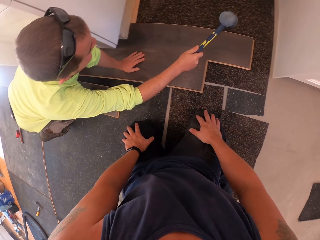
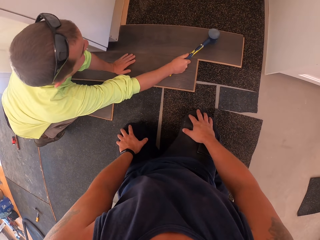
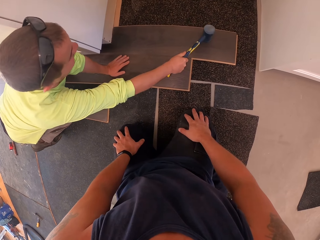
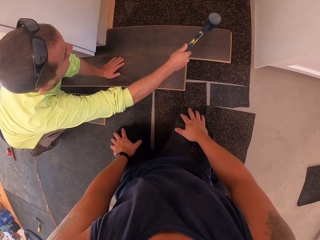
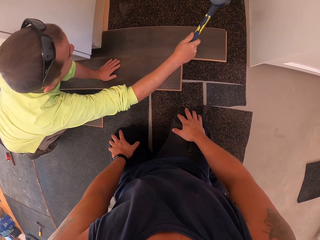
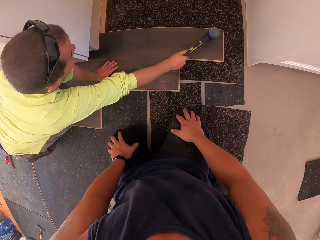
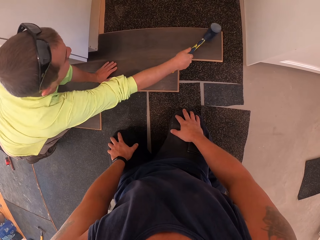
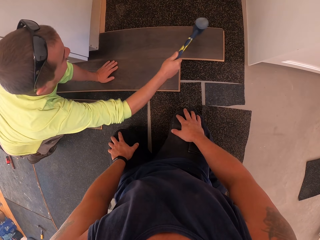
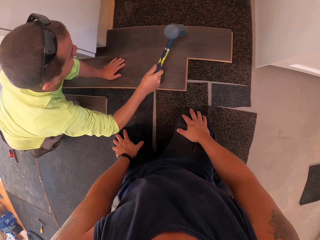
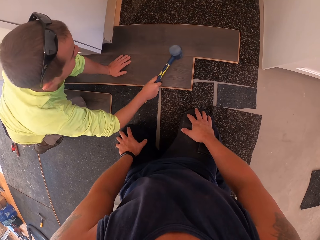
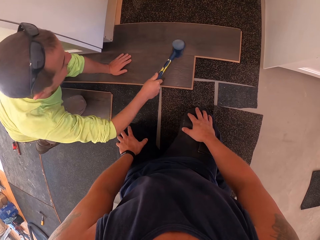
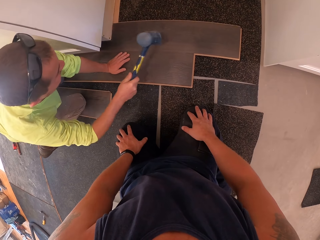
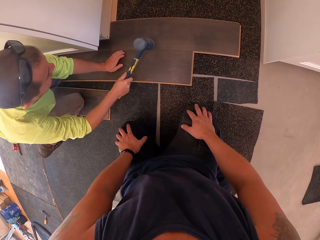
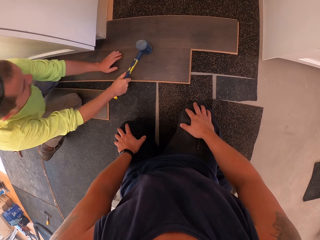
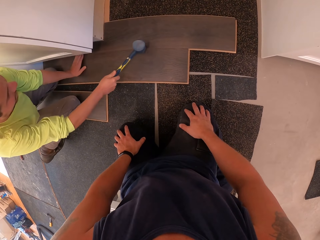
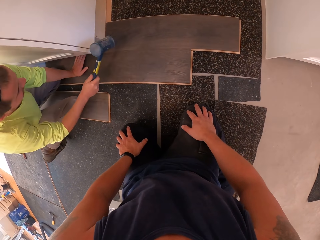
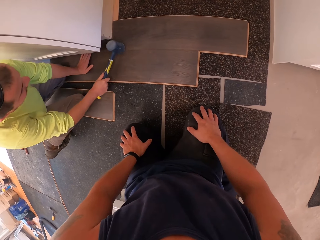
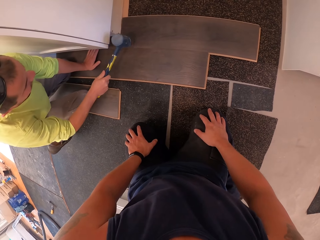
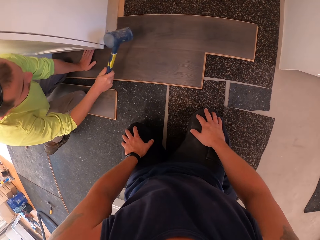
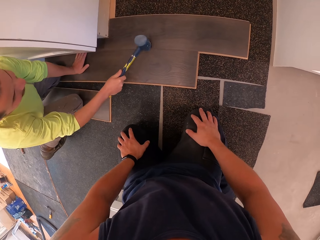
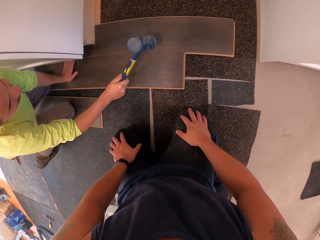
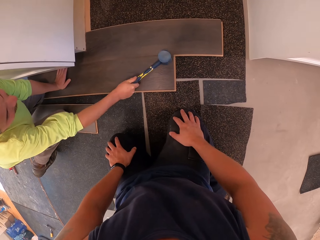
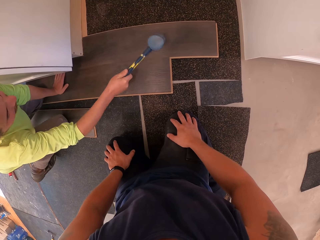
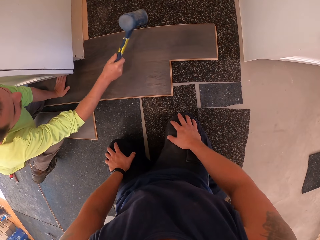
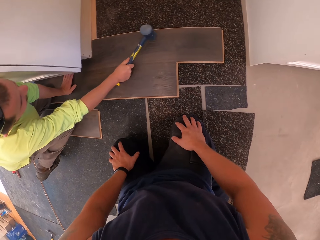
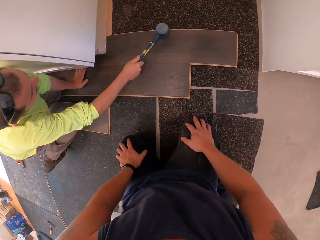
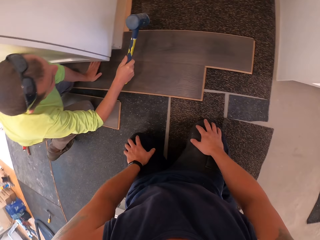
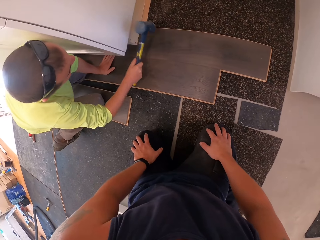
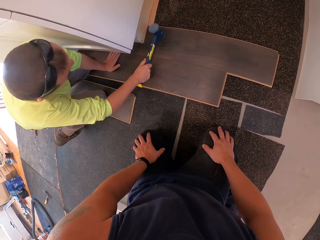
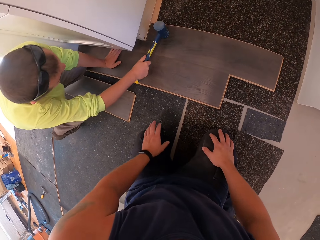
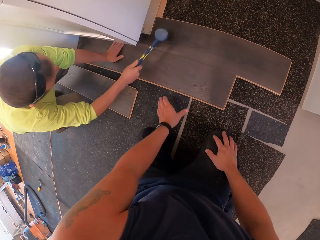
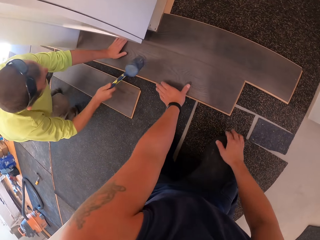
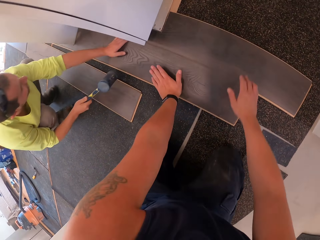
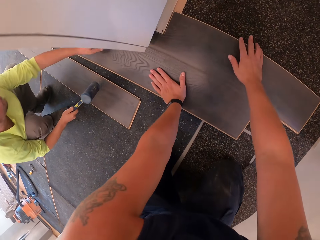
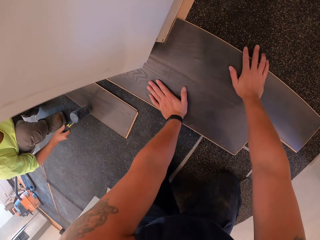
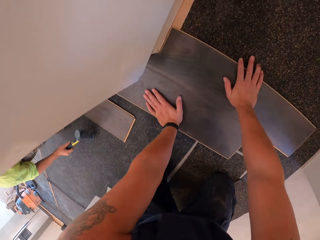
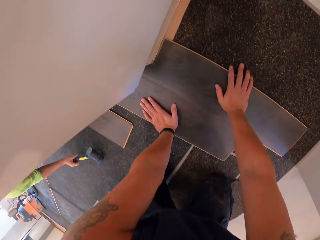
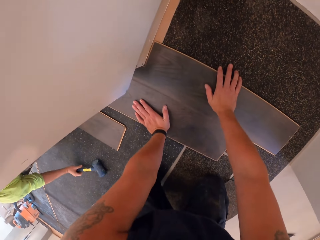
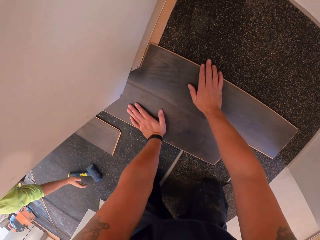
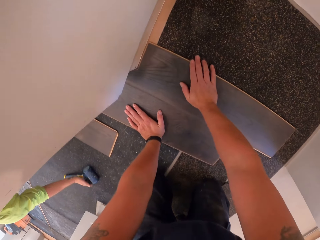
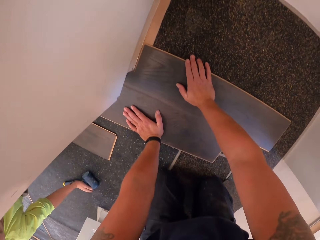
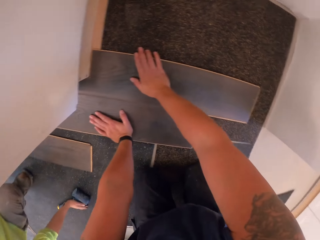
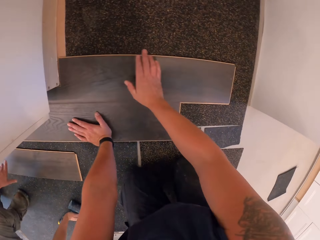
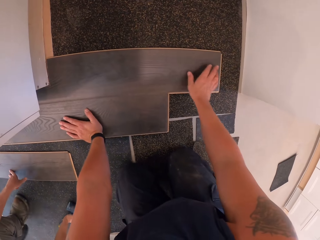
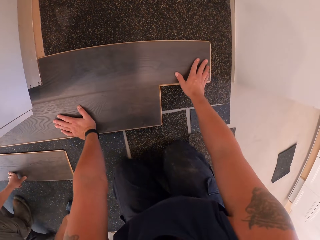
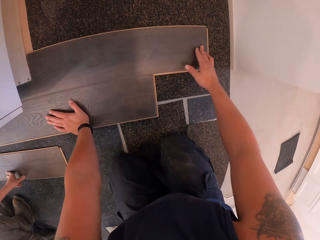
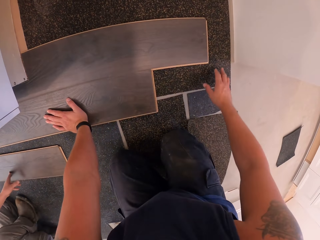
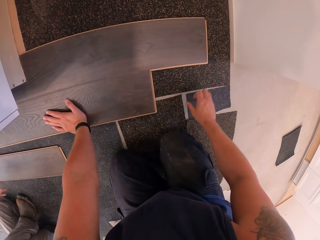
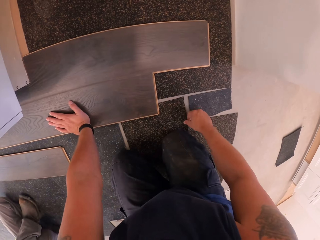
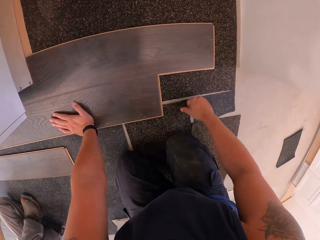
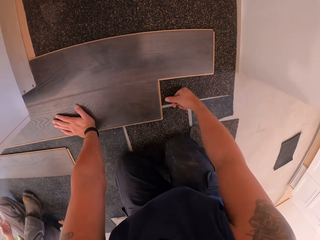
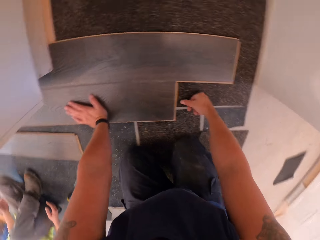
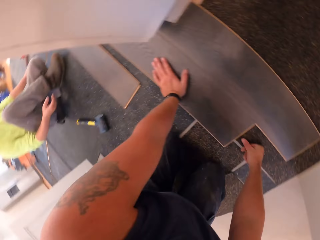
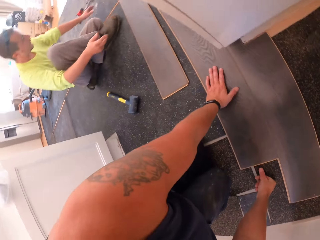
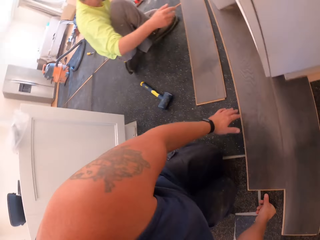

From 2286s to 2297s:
The worker places the hammer on the ground with his right hand. The camera wearer fixes the sawed plywood on the floor with his hands.

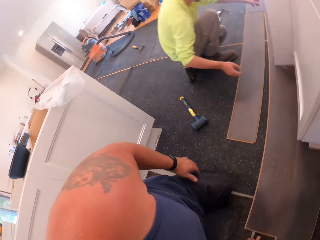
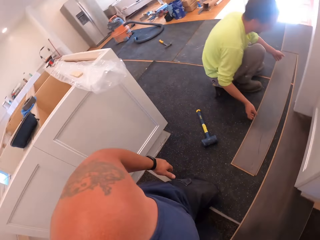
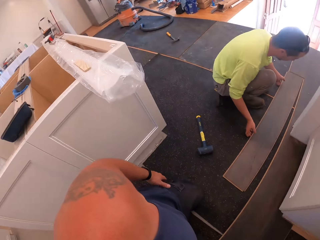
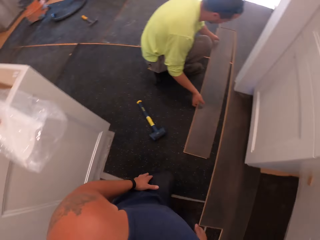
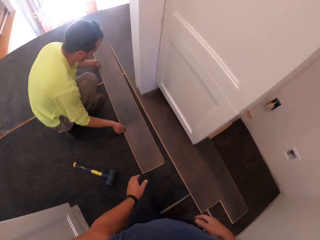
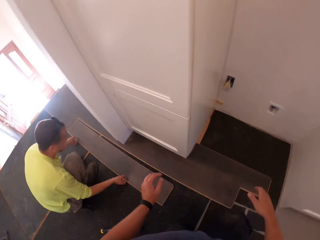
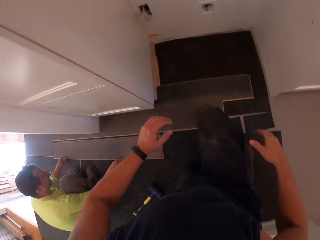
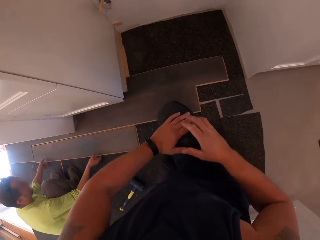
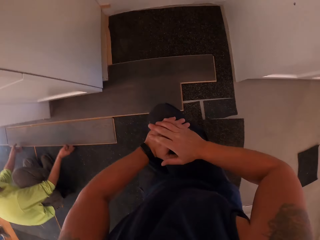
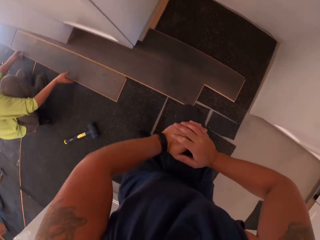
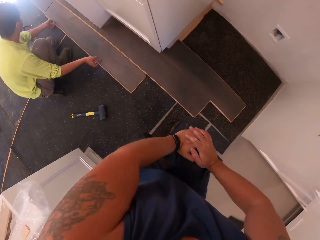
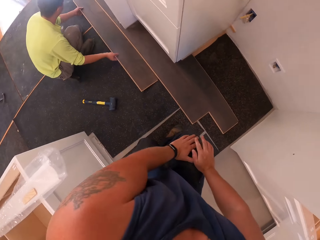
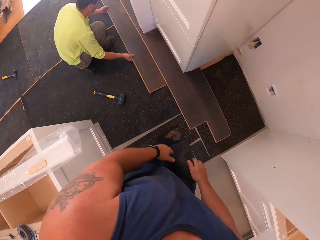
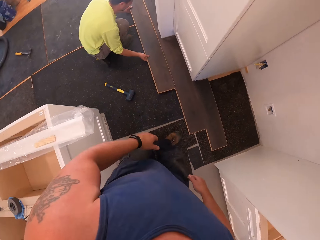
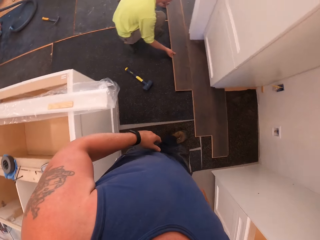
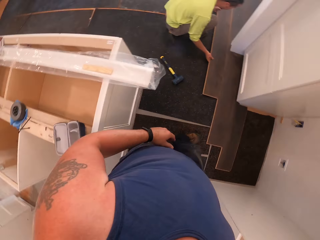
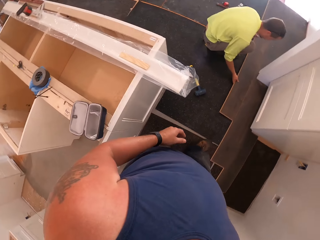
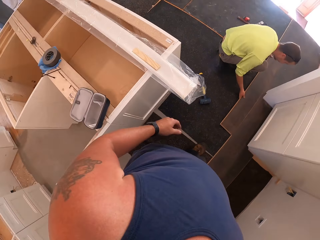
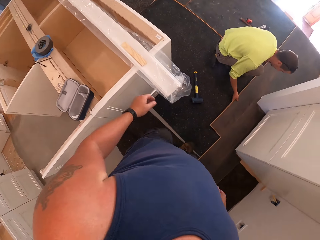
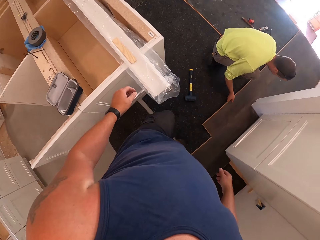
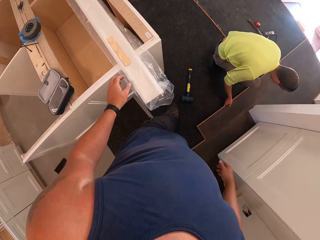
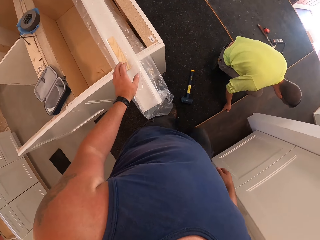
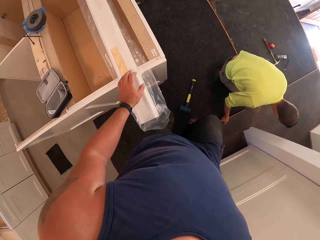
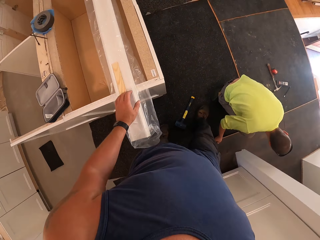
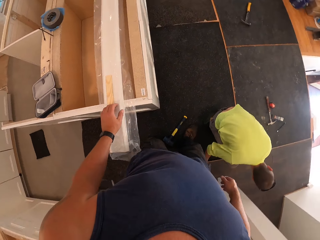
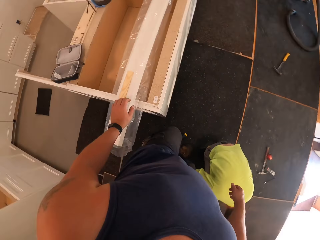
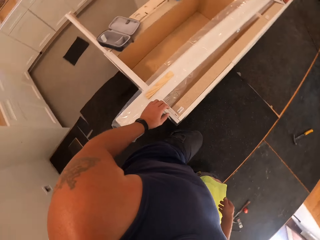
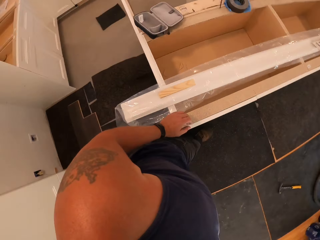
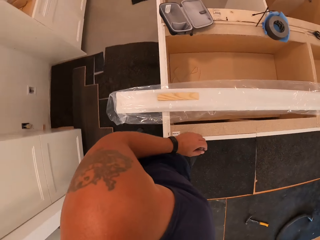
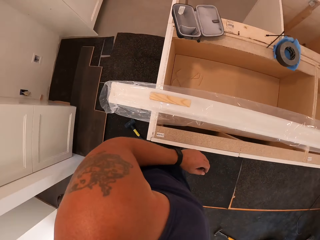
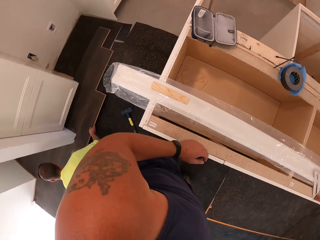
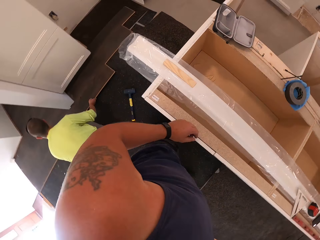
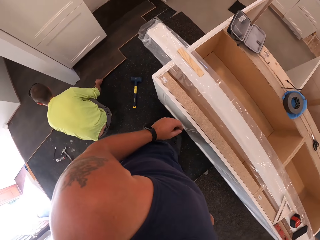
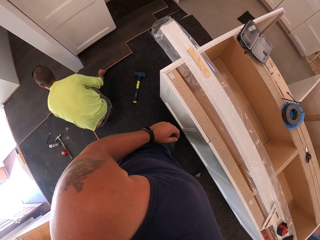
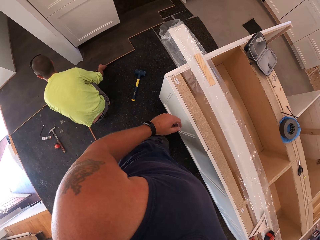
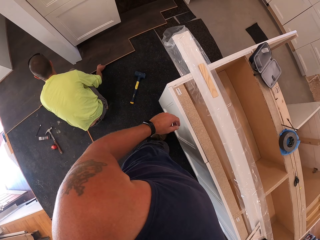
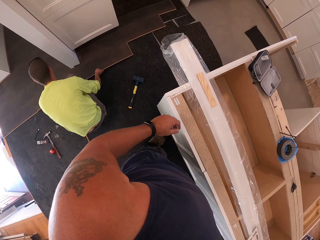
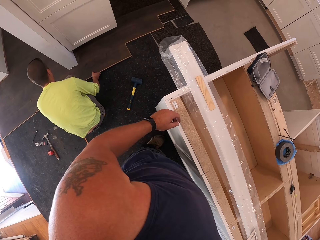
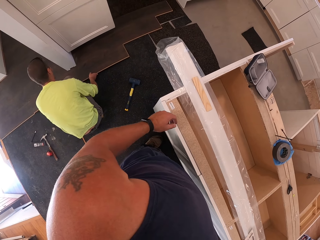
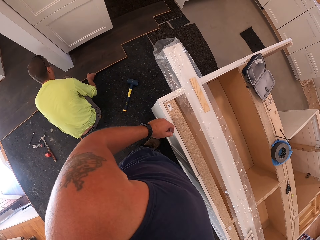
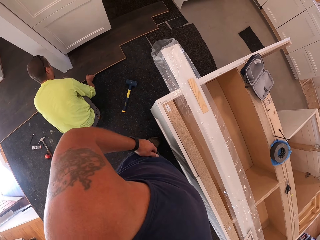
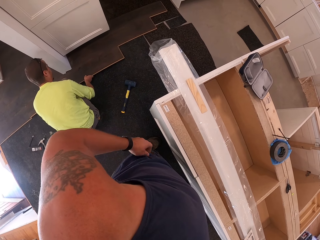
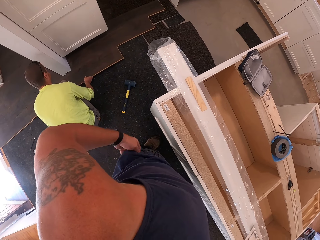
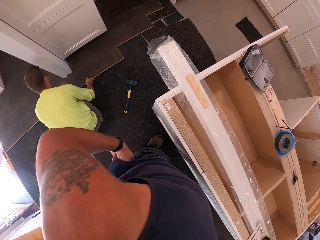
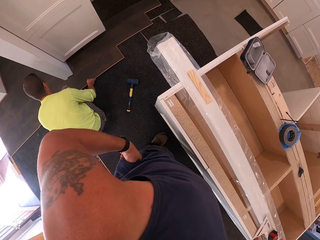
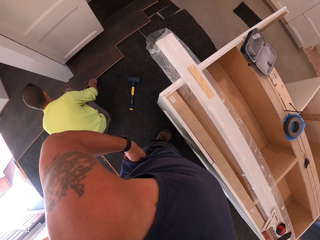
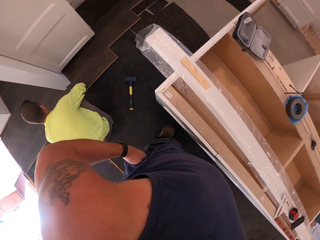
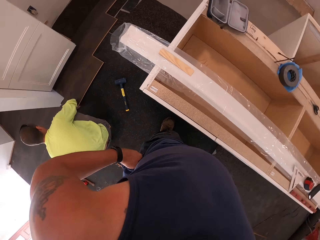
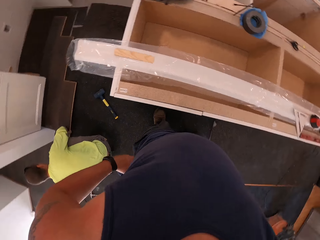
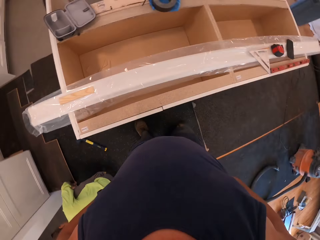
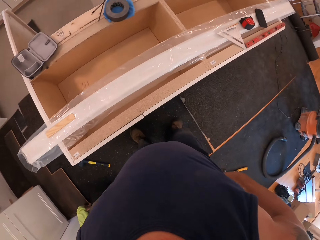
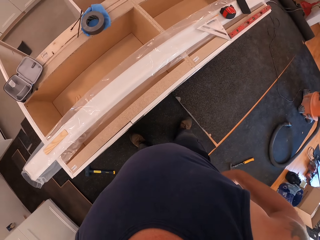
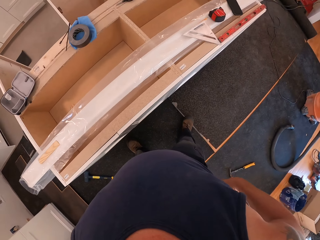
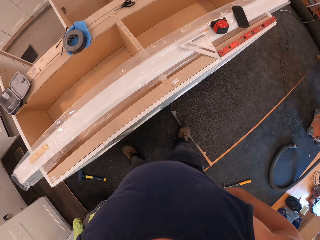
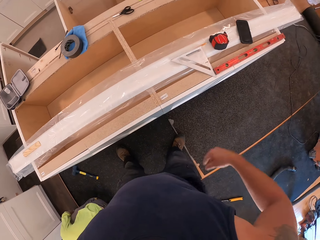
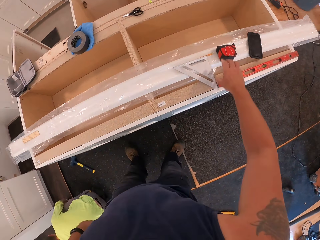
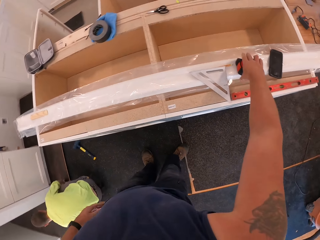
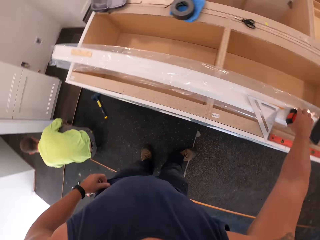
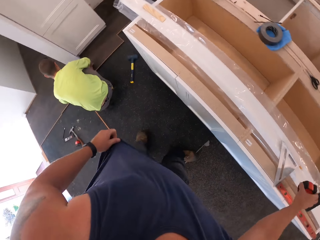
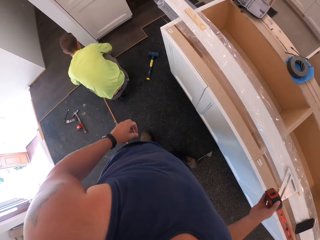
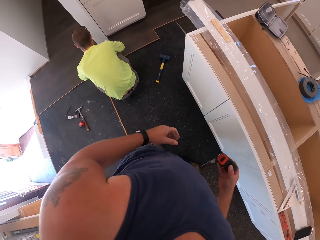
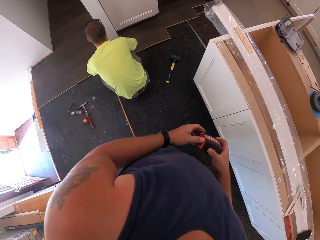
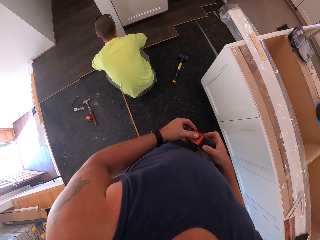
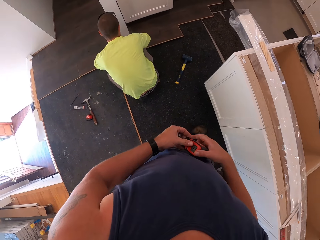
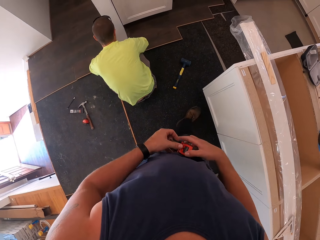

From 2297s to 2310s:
The worker fixes the plywood on the ground with his hand. The camera wearer stands. He moves around. He picks up a measuring tape from an uncompleted cabinet top with his right hand.
